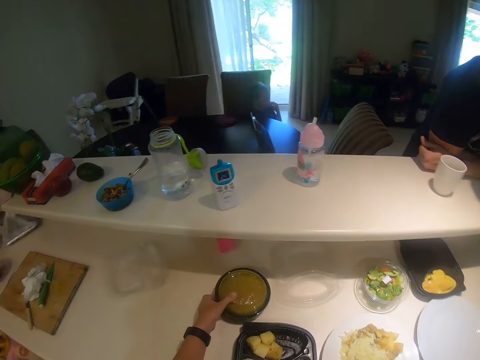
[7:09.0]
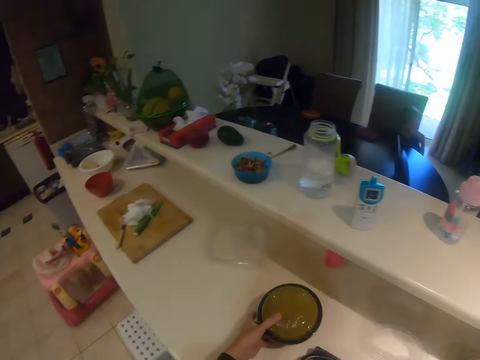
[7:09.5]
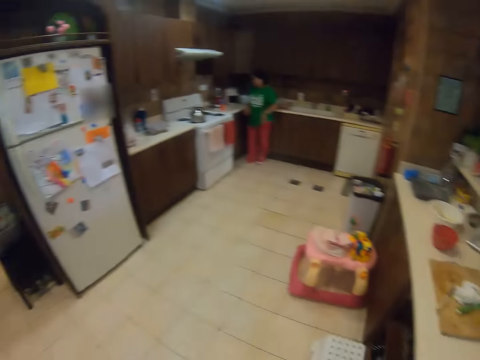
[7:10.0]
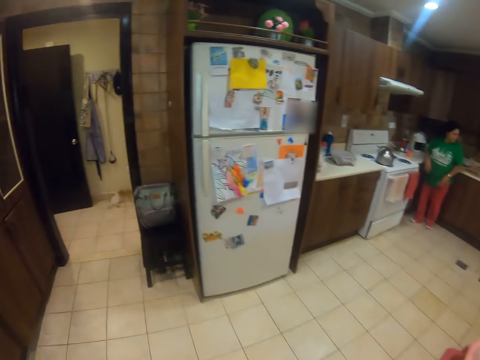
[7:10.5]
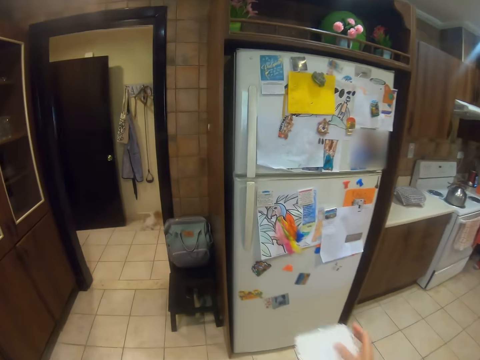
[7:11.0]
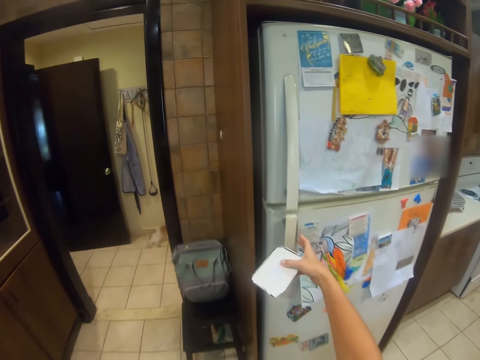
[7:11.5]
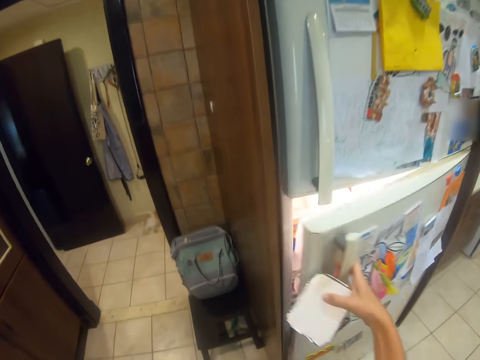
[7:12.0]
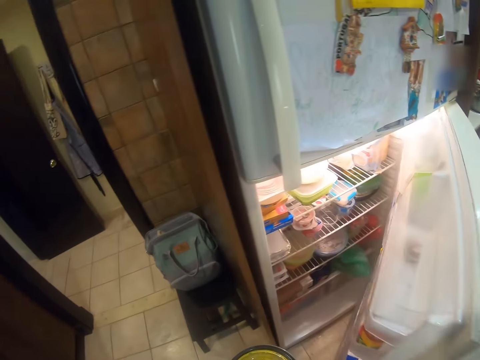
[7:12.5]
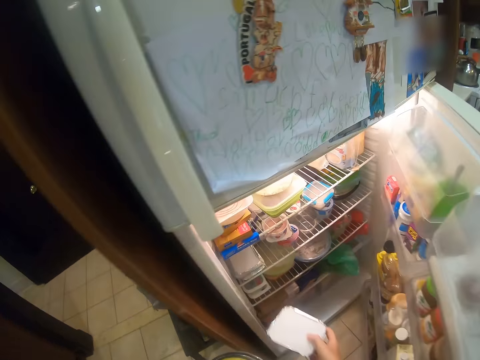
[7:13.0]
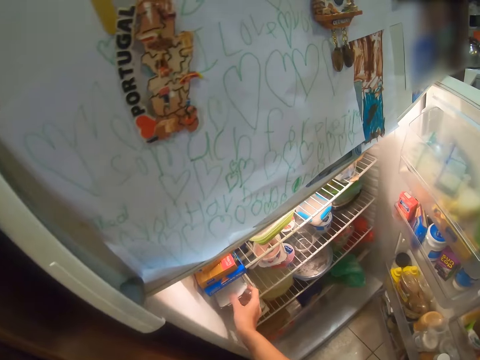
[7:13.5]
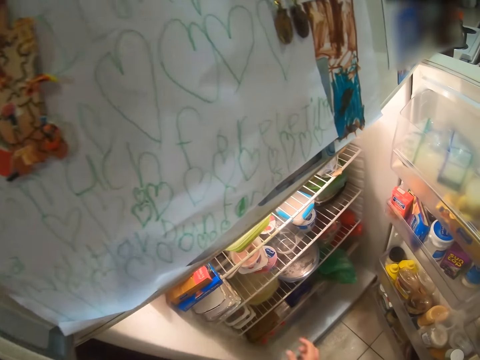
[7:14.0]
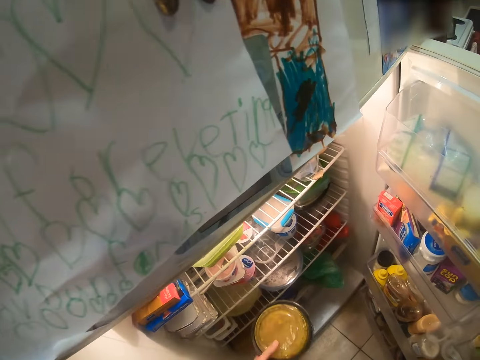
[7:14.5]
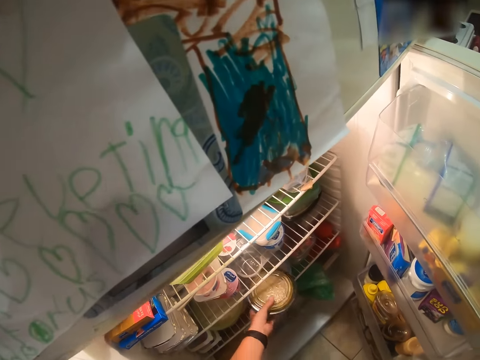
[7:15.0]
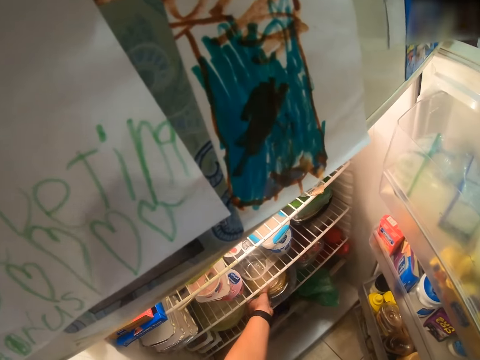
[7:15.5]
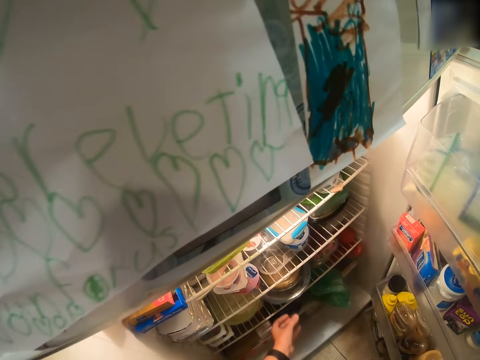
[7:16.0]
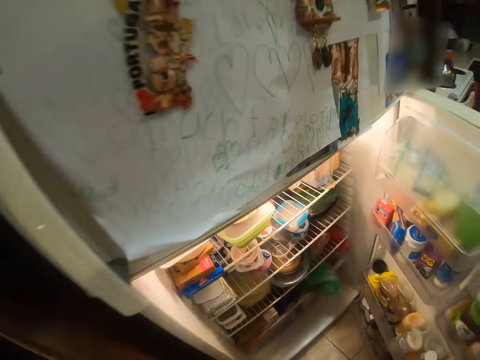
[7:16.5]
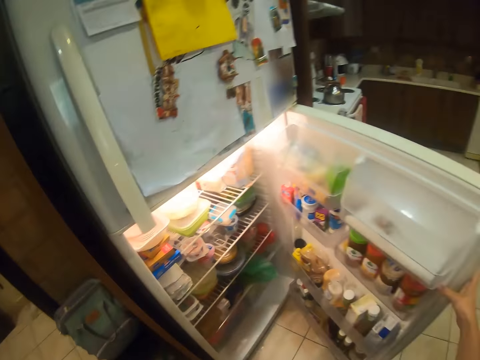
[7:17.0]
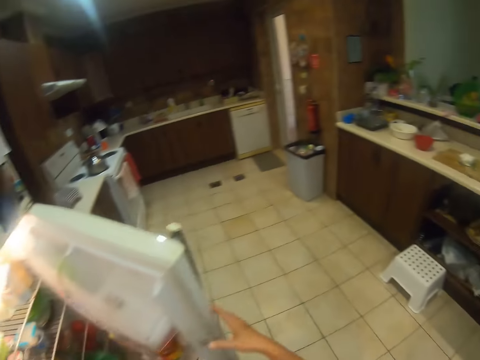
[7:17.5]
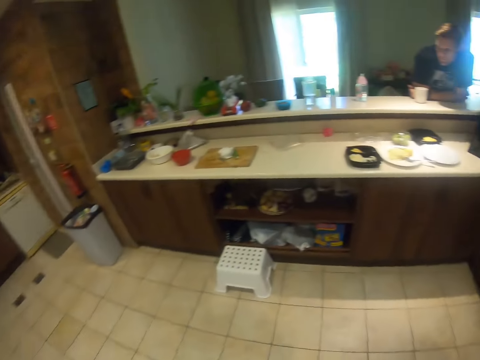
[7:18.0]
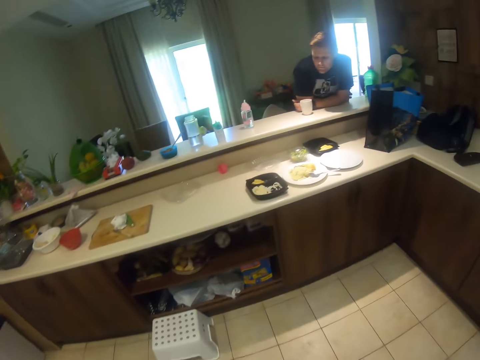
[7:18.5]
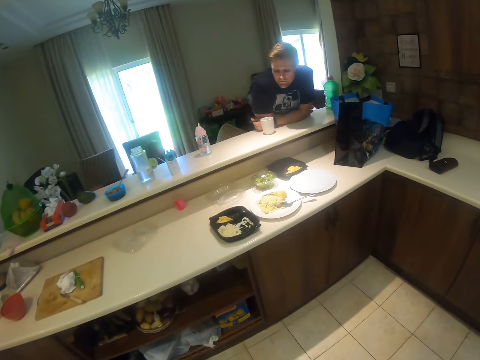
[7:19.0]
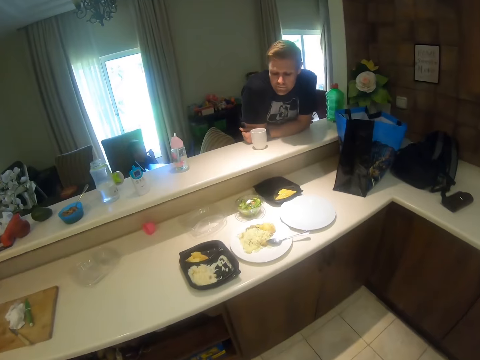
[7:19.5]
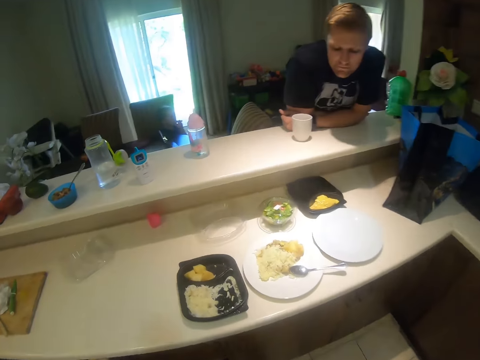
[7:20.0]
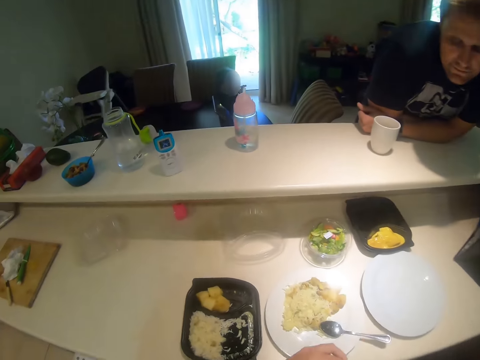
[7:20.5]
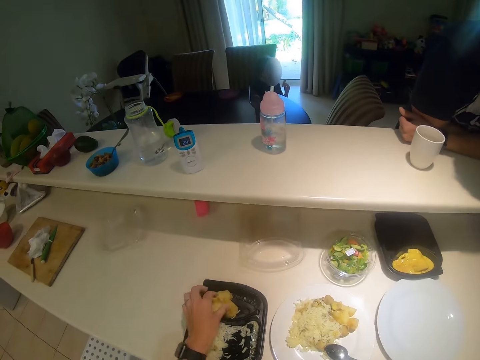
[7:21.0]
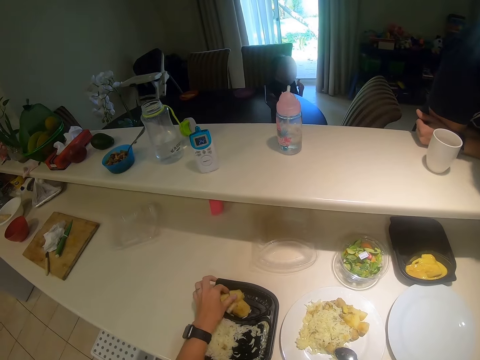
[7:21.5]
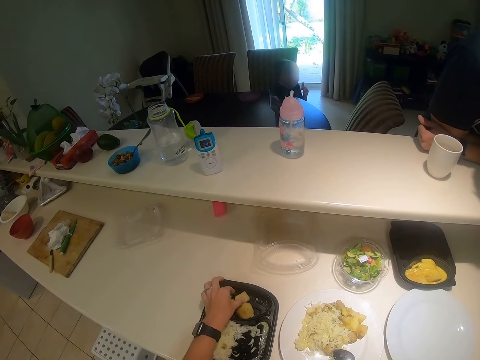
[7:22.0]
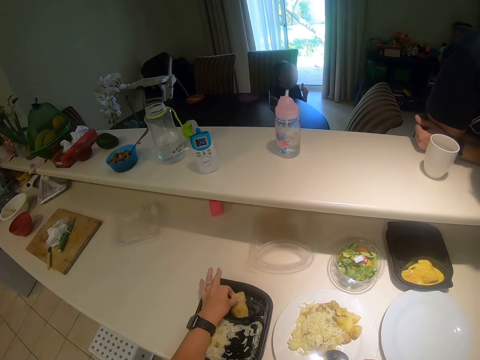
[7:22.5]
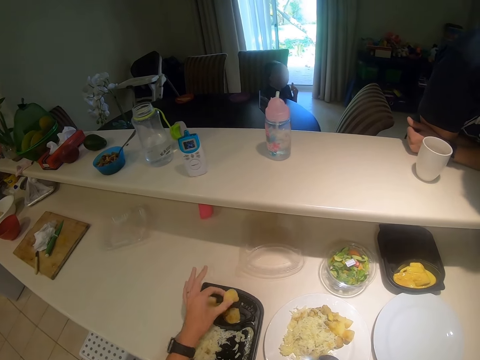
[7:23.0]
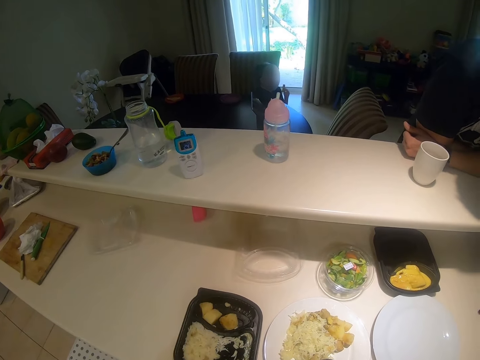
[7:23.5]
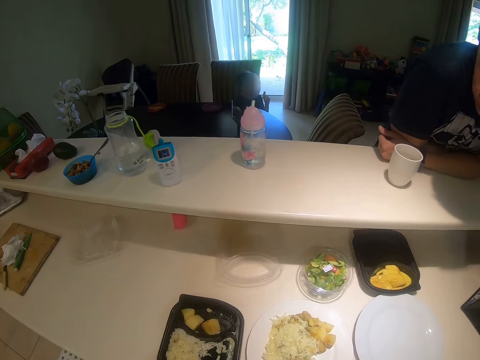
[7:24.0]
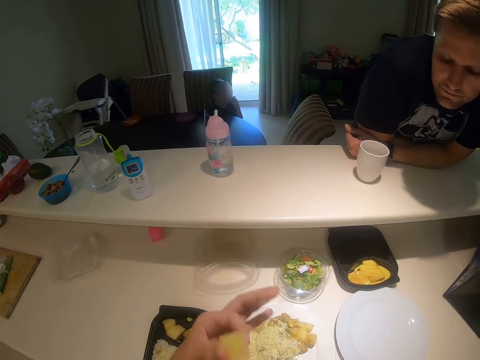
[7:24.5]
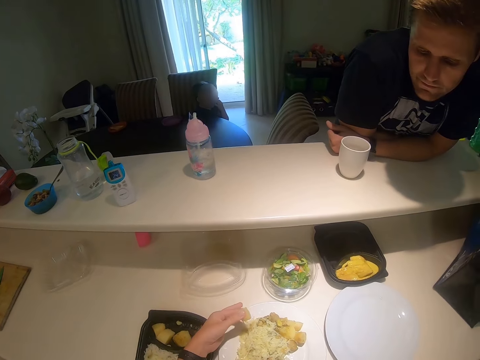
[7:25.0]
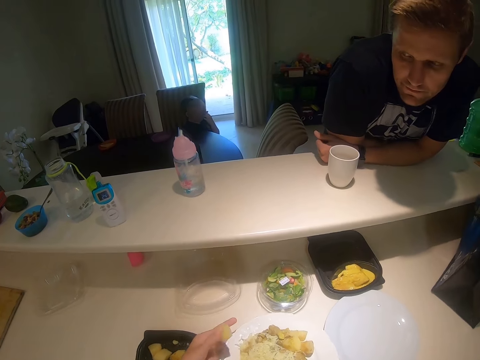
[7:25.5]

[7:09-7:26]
The camera wearer picks up a container. They open the fridge. They place the tins inside the fridge. They close the fridge. They look at a man. They pick up a piece of meat. They eat the piece of meat.

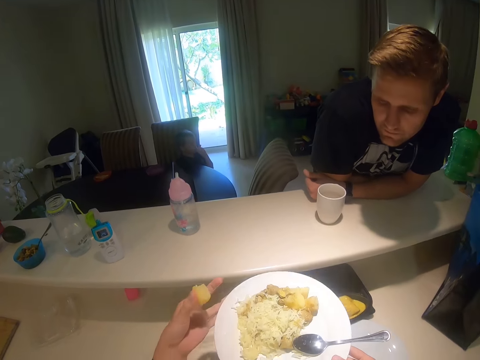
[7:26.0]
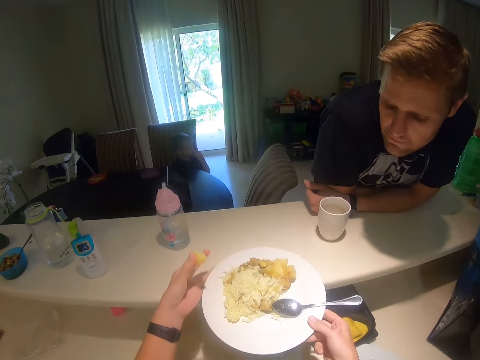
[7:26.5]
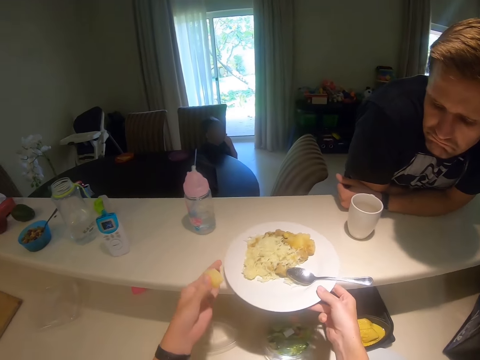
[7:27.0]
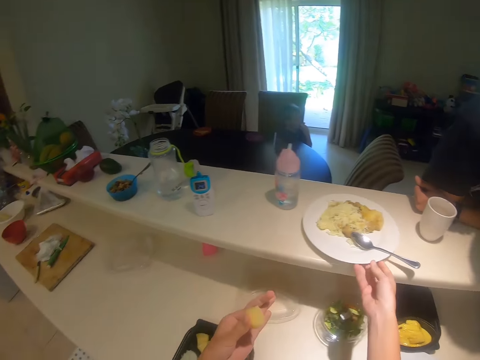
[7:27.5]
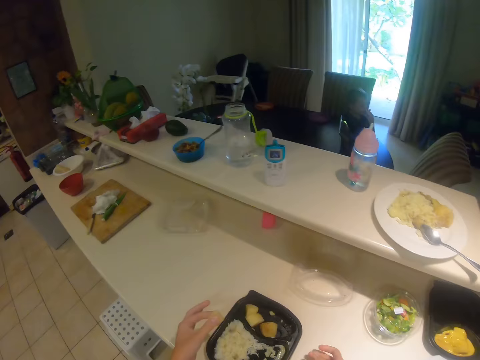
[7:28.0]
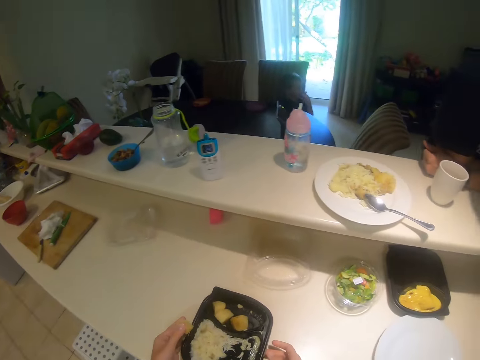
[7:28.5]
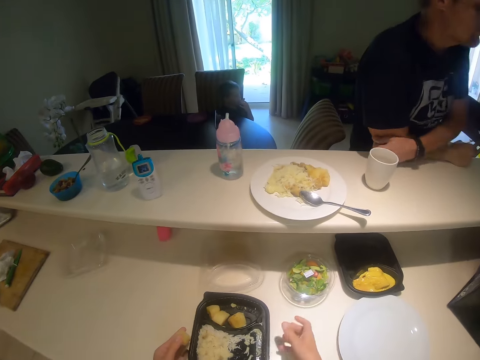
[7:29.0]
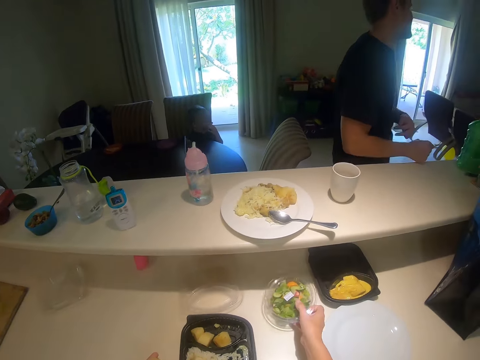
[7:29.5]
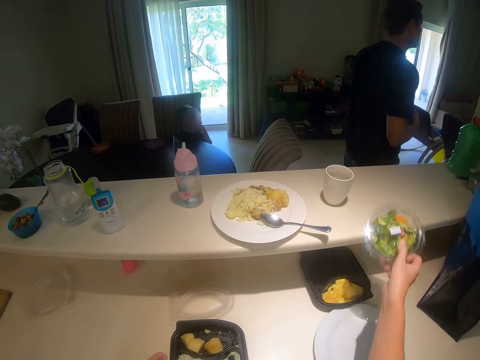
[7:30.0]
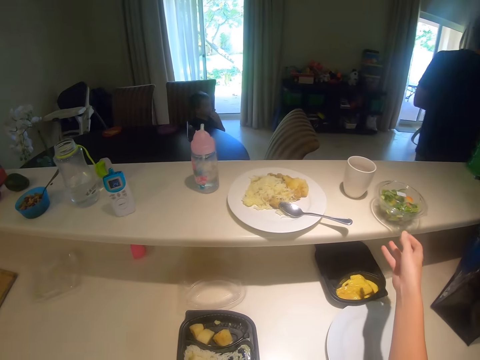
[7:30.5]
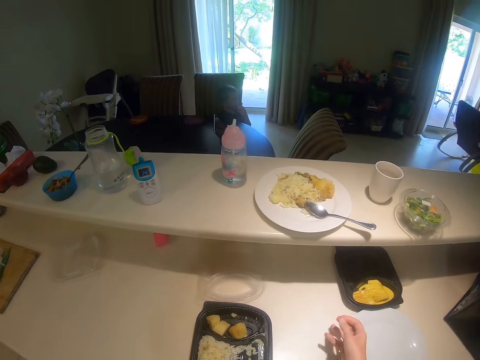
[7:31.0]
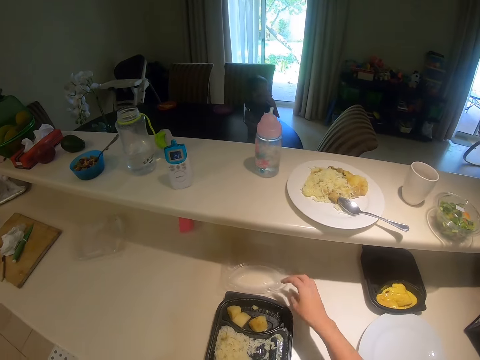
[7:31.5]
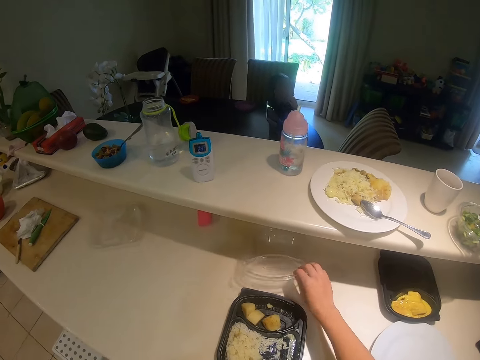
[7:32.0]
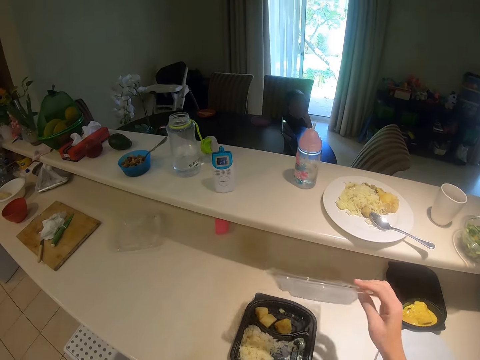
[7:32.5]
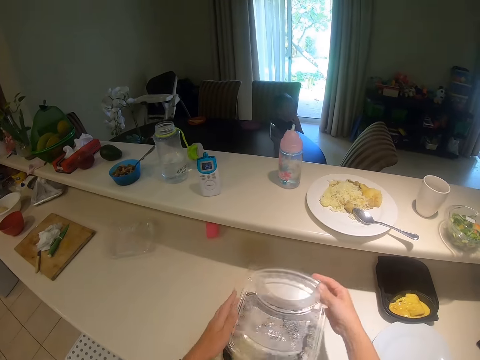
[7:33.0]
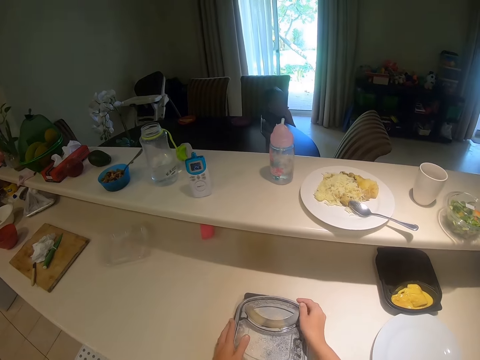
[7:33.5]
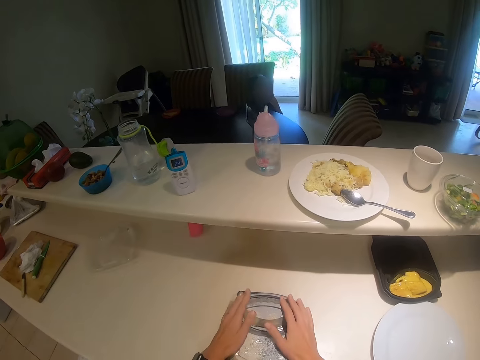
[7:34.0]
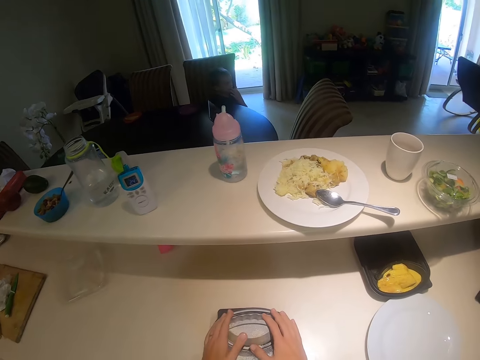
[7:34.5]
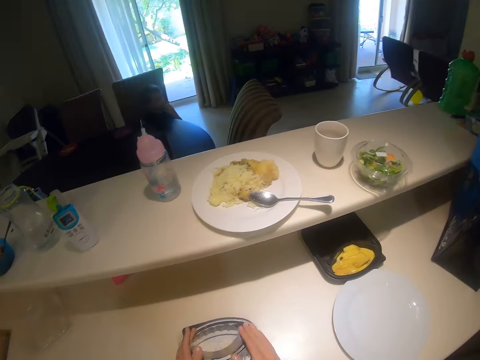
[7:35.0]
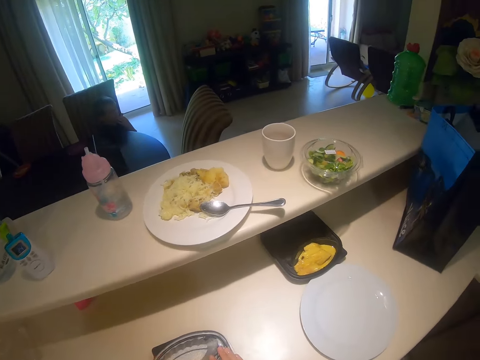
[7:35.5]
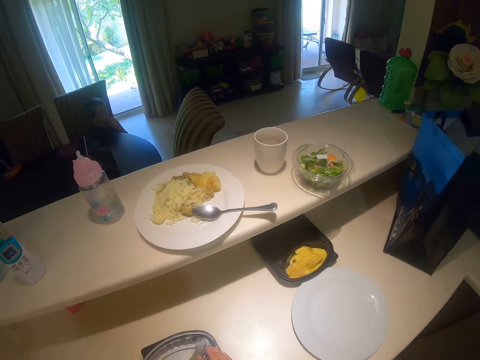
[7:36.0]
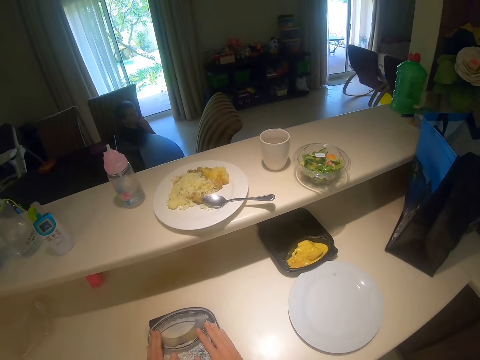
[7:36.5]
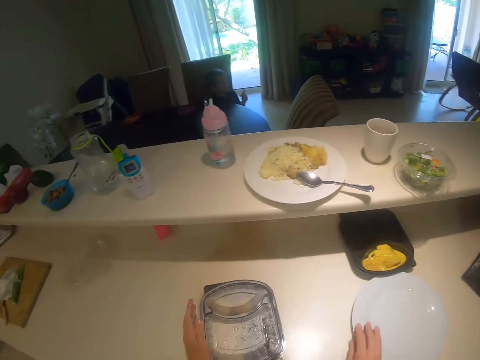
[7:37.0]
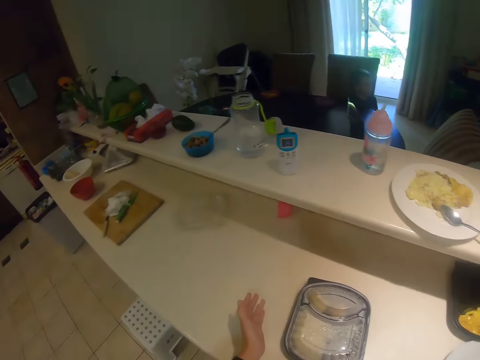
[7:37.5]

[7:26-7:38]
The camera wearer takes a plate of food. They put the plate down. Someone talks. The camera wearer picks up a container and puts the container down. They cover the plate. They close the package.
